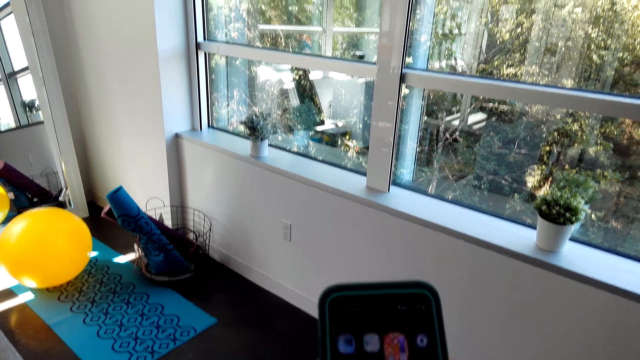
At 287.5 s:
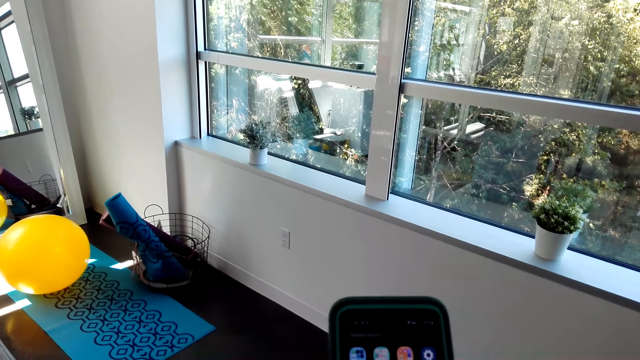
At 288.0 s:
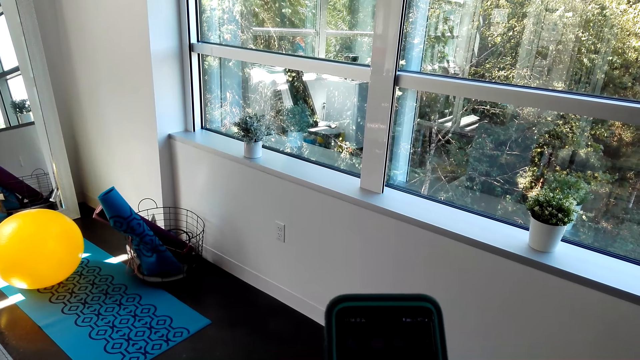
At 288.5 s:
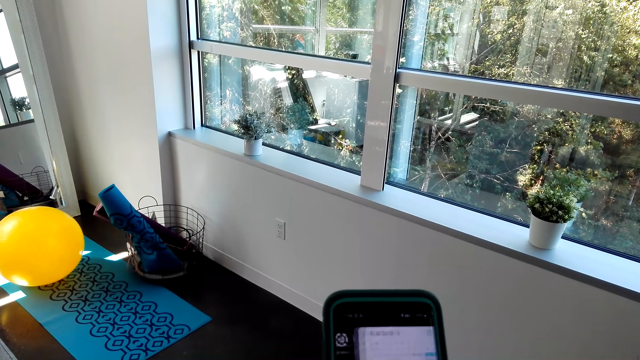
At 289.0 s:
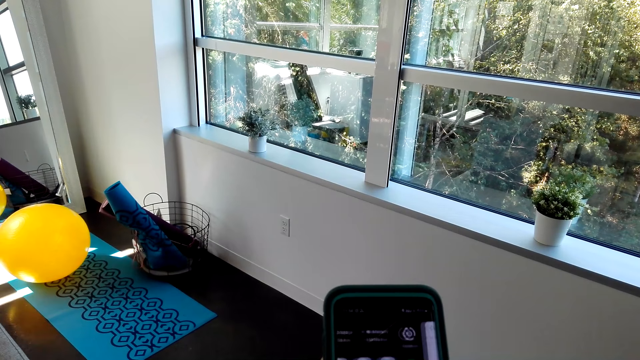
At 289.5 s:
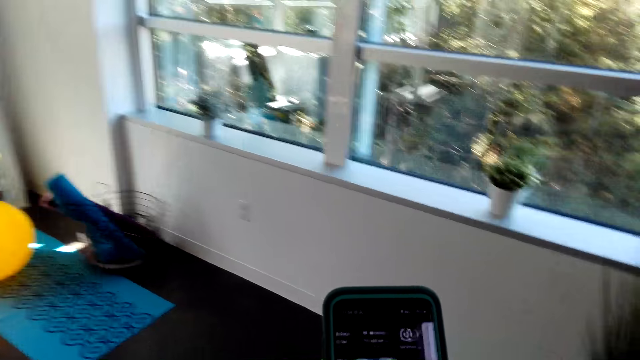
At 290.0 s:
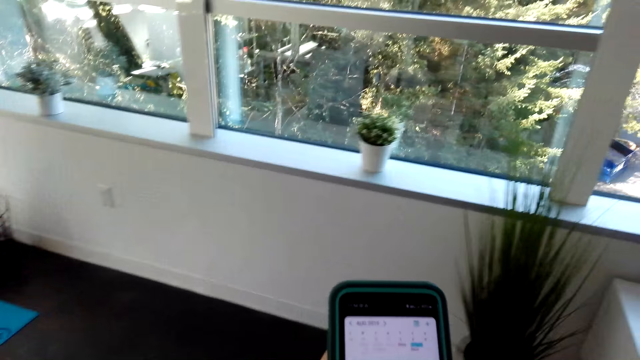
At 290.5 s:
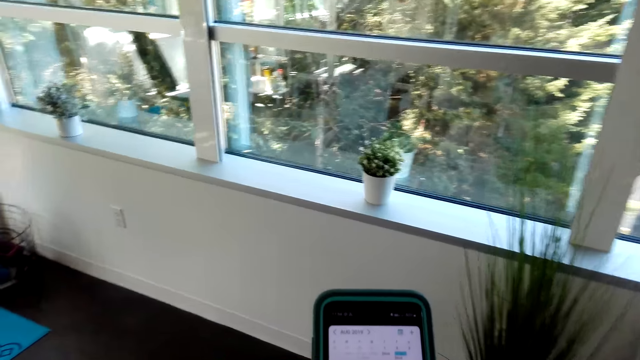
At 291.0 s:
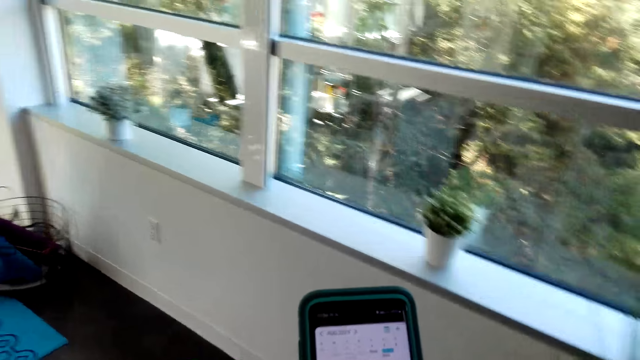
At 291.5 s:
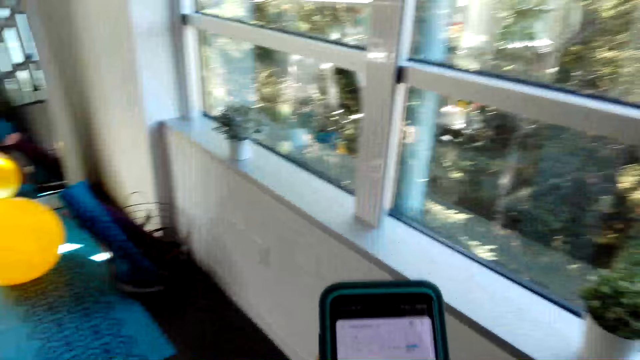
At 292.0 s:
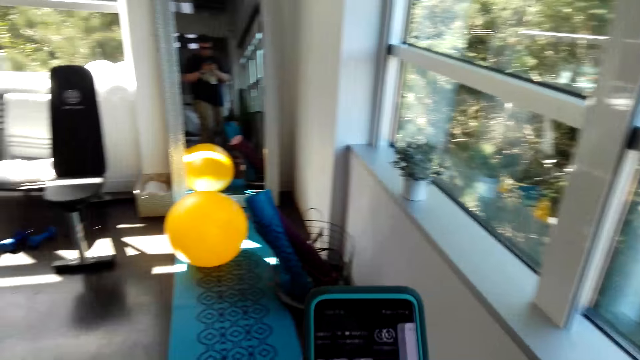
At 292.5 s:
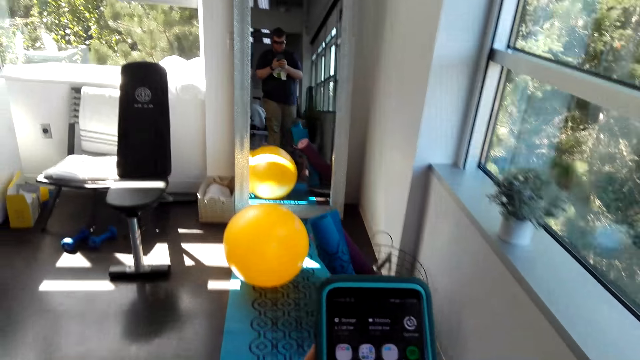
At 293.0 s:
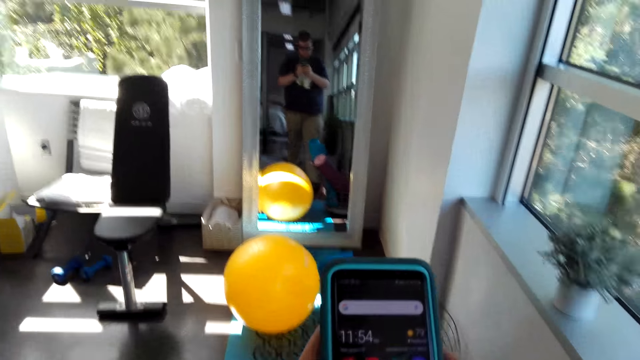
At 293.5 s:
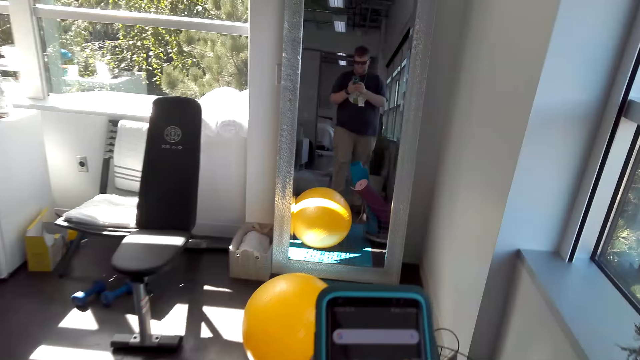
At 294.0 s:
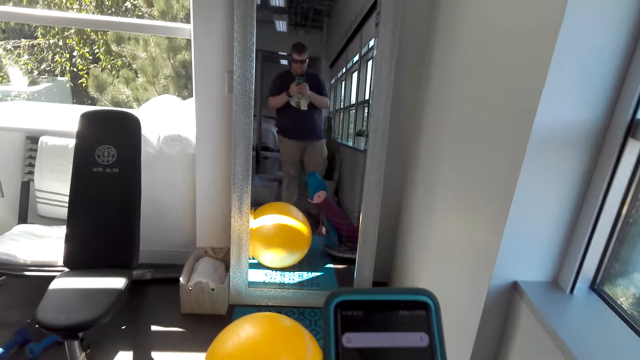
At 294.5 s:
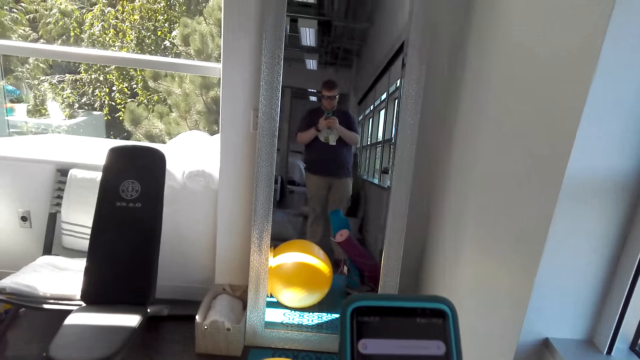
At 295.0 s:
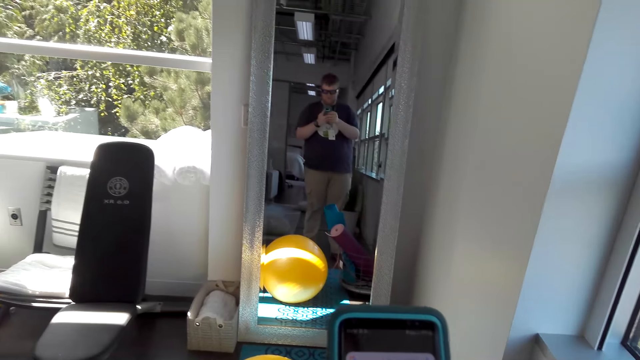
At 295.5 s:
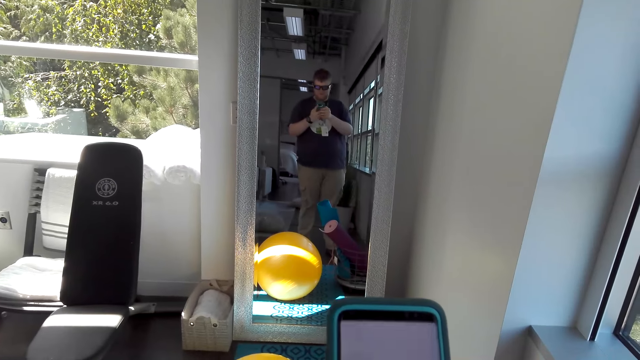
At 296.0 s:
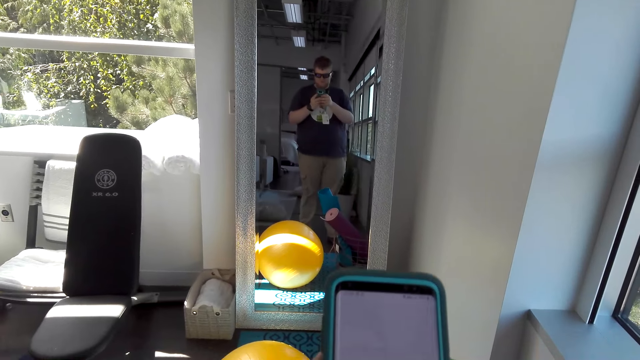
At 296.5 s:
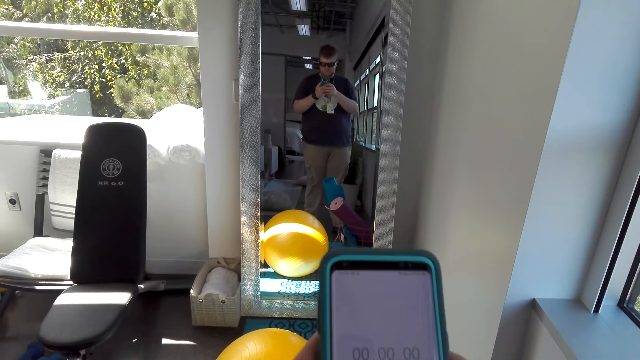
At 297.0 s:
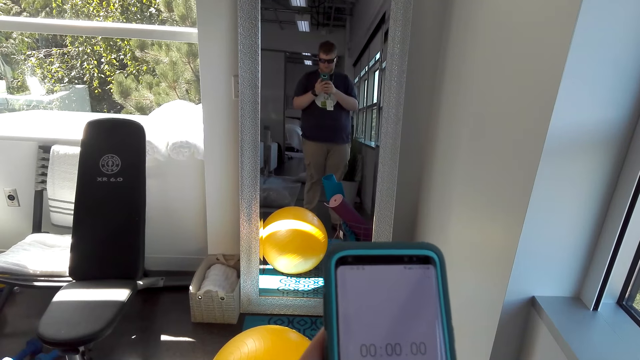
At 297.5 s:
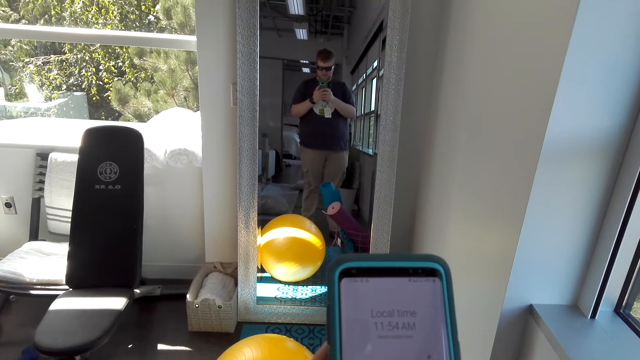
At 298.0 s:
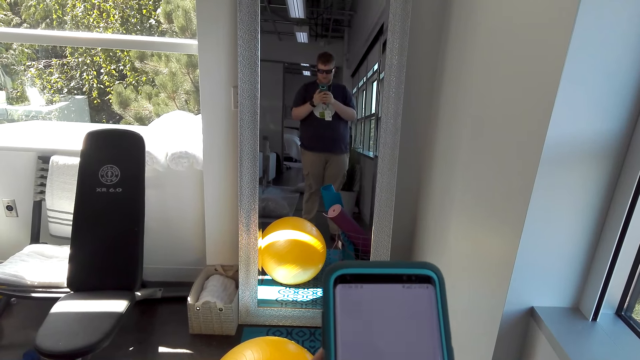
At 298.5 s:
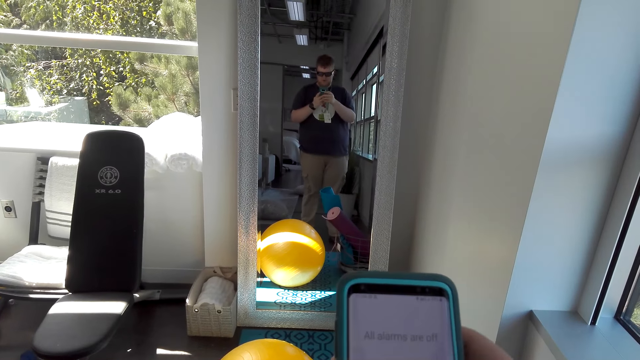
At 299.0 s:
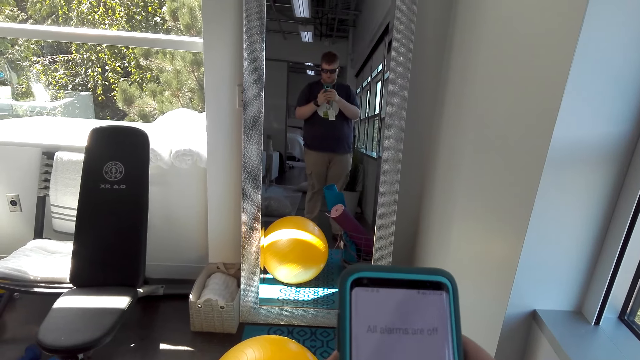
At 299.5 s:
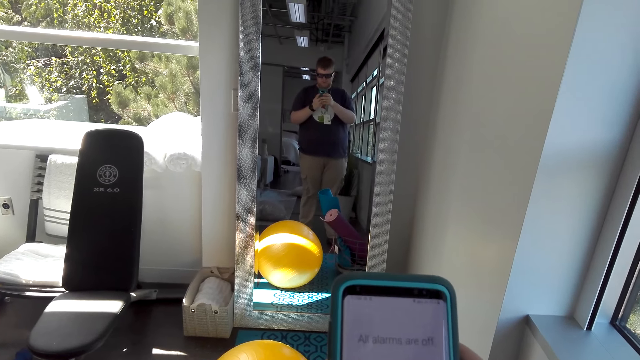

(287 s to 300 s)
The camera wearer walks in the house. They scroll the phone.

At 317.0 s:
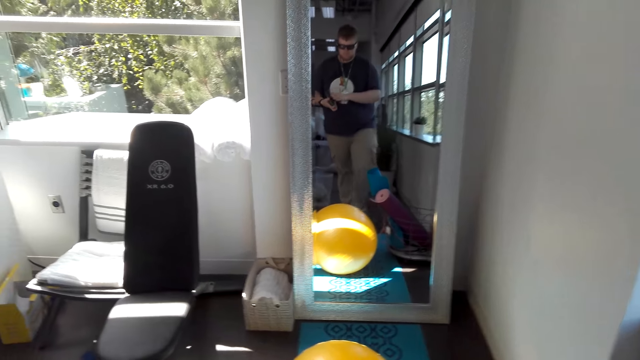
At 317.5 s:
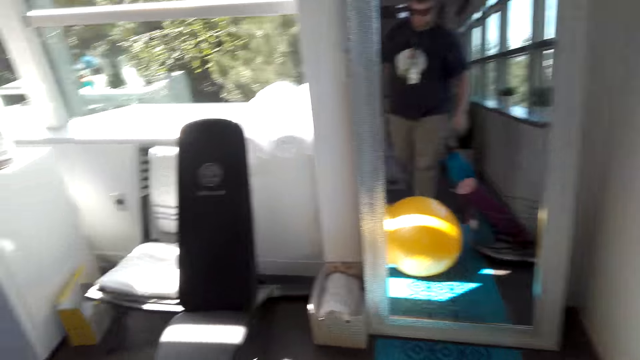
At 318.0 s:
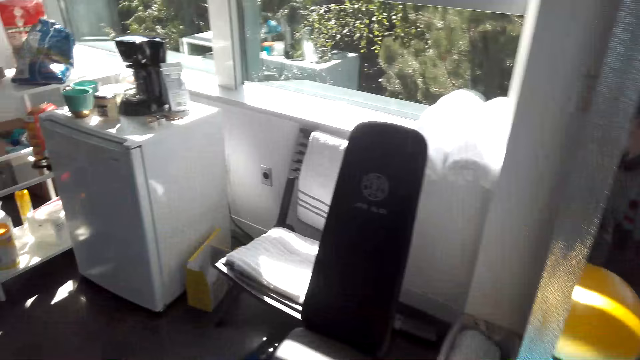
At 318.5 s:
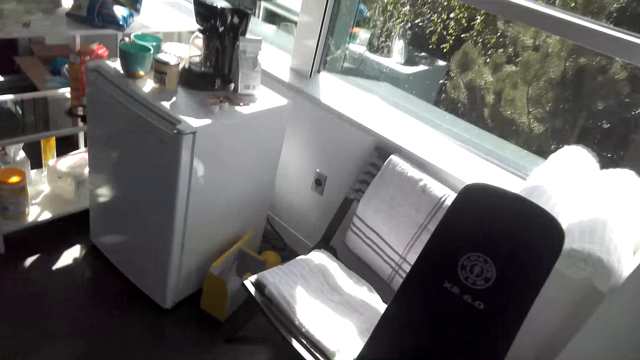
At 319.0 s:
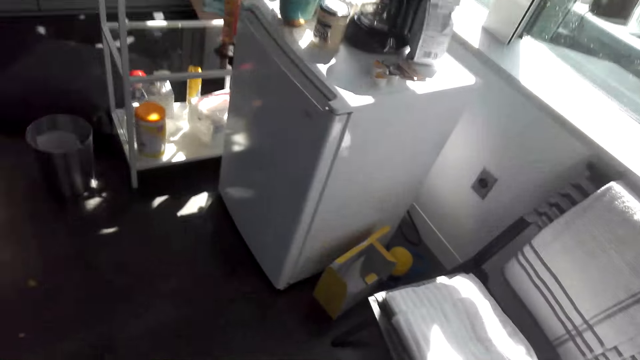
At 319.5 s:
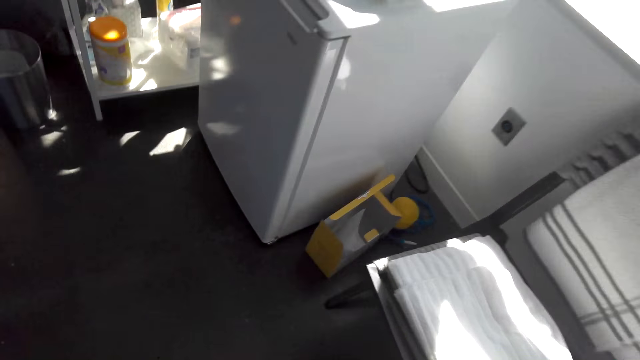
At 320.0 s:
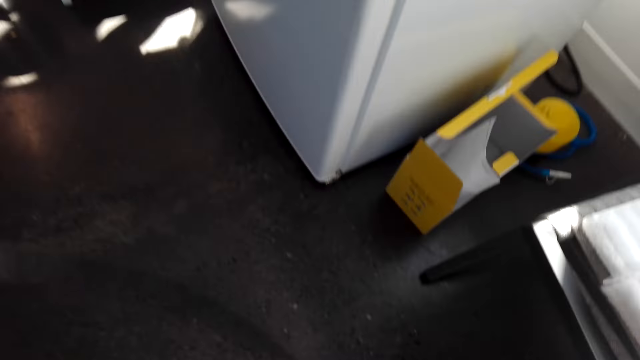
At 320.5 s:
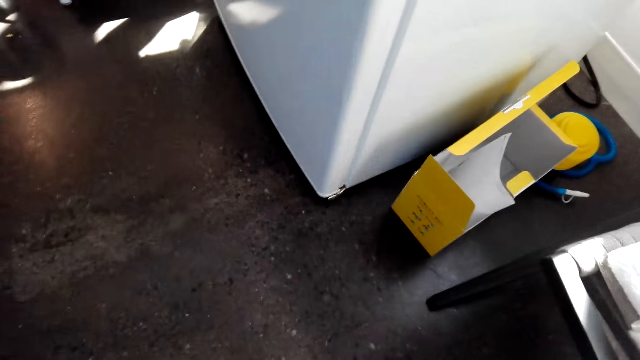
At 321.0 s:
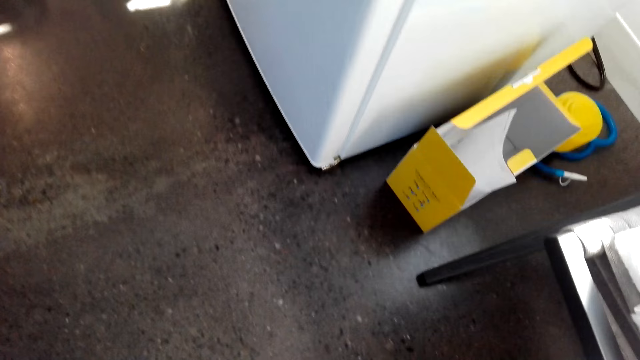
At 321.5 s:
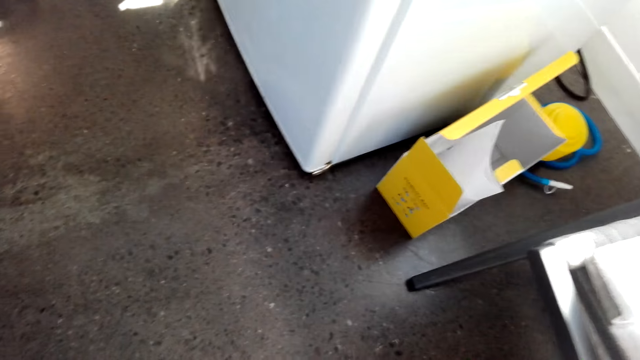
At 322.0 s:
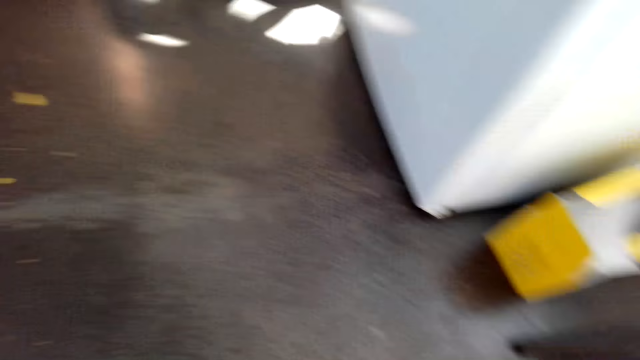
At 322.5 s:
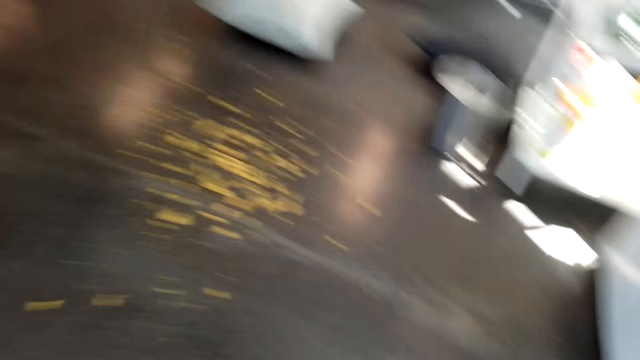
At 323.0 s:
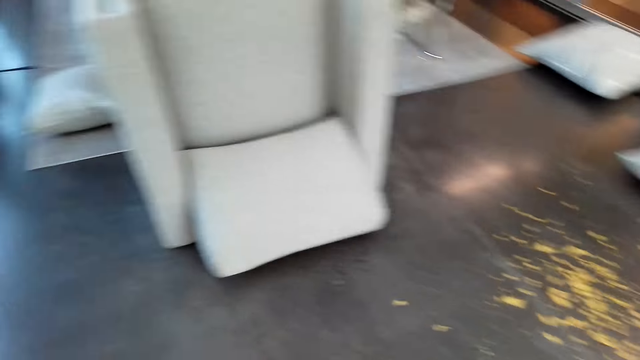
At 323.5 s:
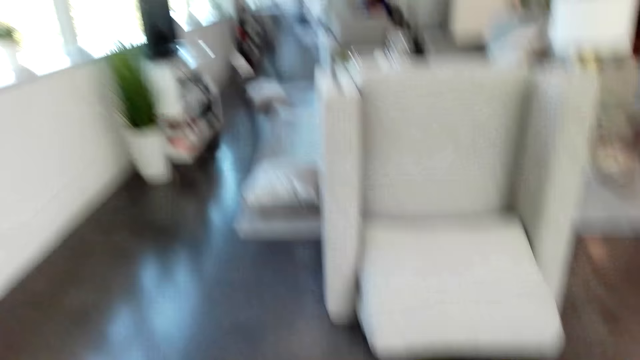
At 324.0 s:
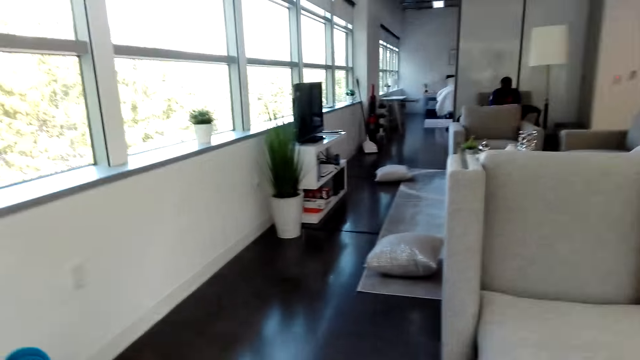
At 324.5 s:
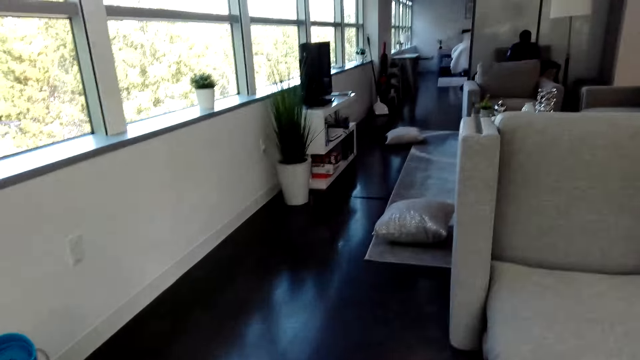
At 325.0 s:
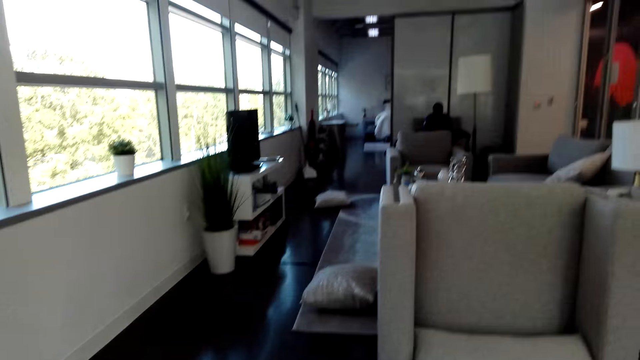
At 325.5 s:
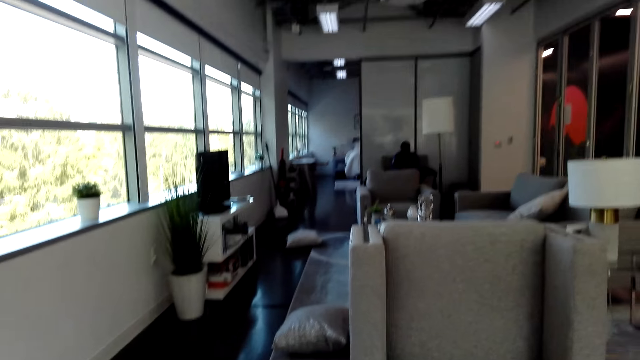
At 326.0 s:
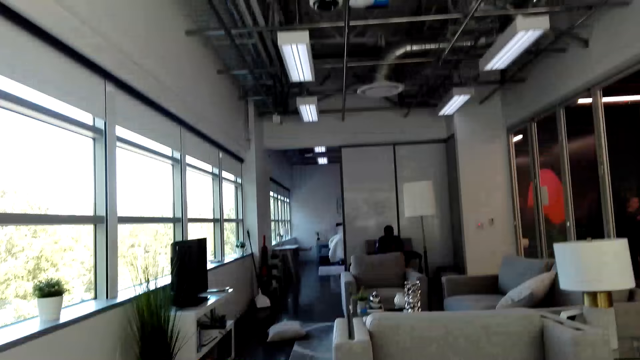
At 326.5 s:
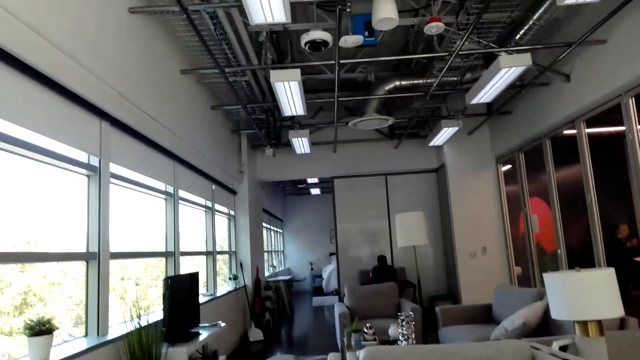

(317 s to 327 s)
The camera wearer walks around.
